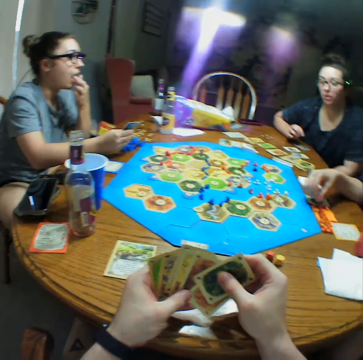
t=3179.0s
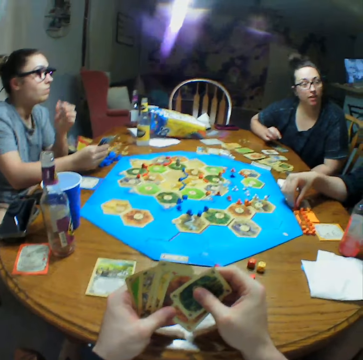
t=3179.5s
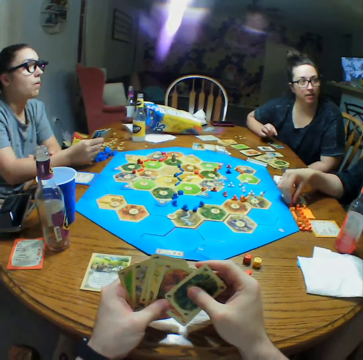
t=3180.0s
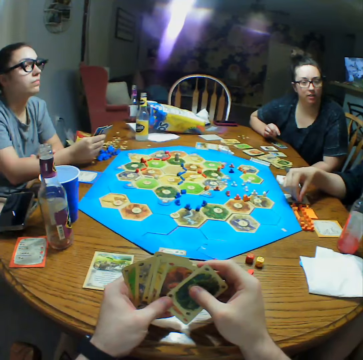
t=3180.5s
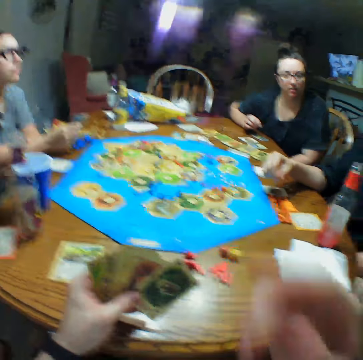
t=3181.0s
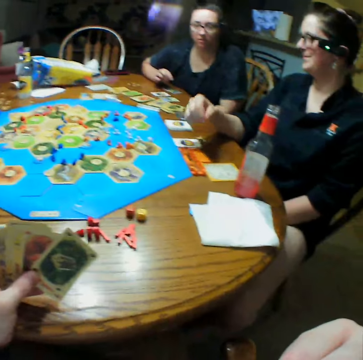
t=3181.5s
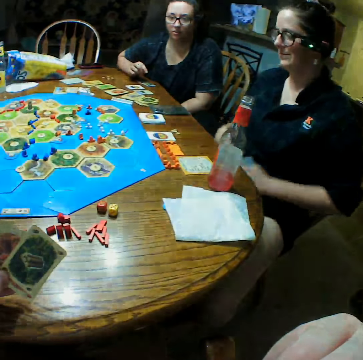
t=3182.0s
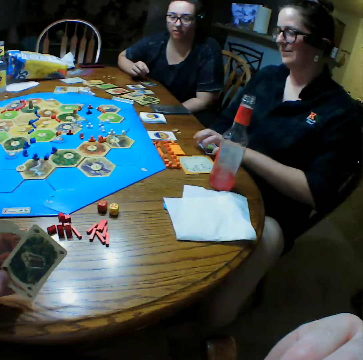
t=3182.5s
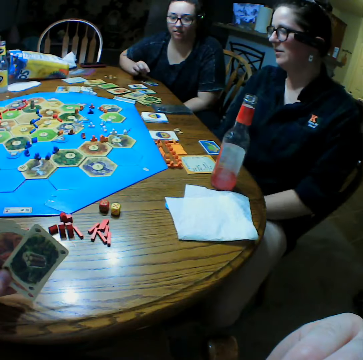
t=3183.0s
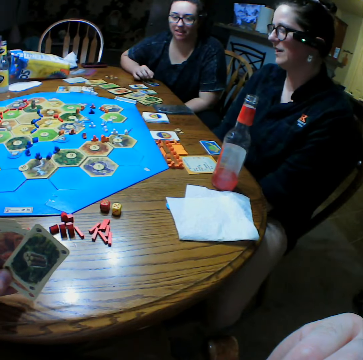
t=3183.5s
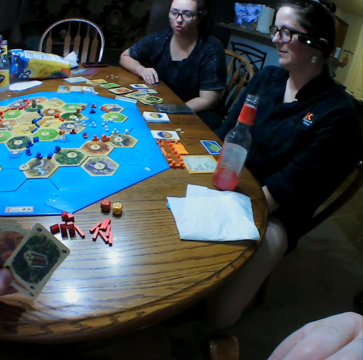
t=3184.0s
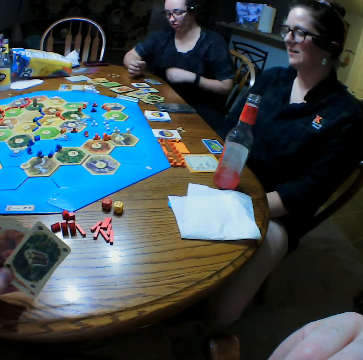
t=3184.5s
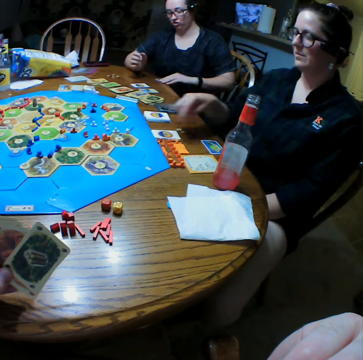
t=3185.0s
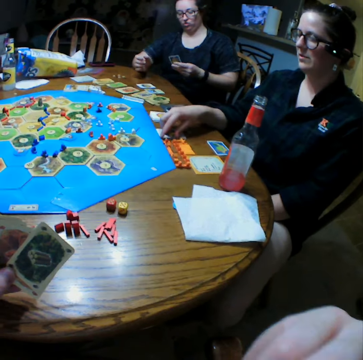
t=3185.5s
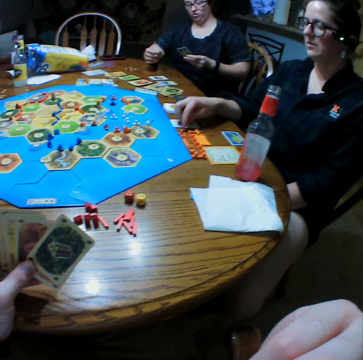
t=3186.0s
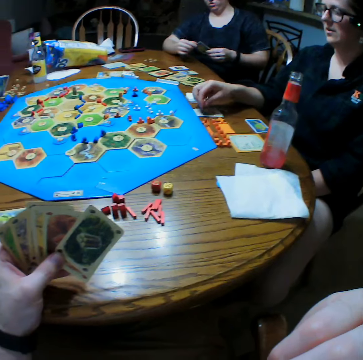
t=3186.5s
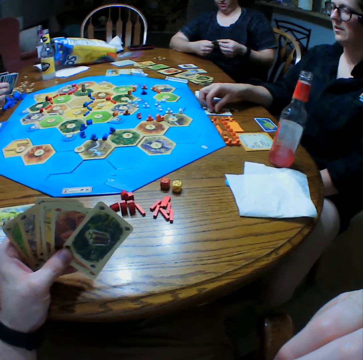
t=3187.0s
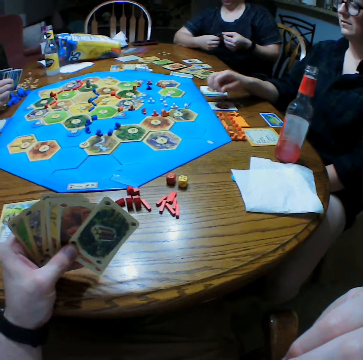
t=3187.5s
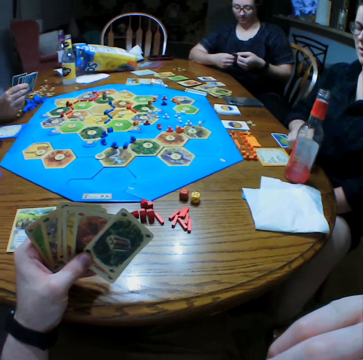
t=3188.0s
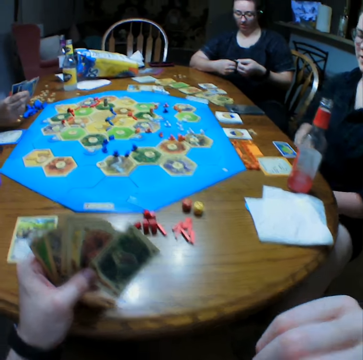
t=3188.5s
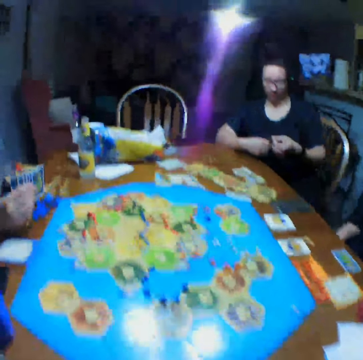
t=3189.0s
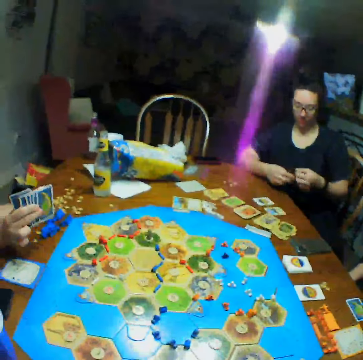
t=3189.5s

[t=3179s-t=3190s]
A woman places a card on the table. The woman talks. Another woman talks.

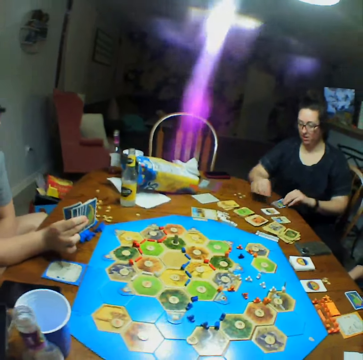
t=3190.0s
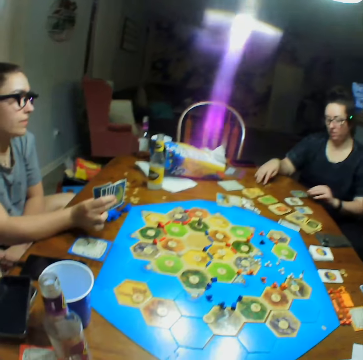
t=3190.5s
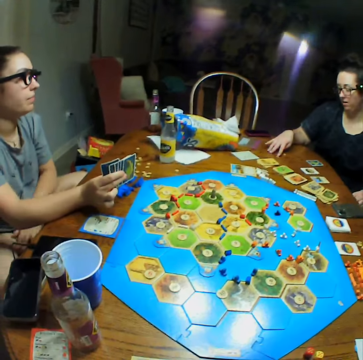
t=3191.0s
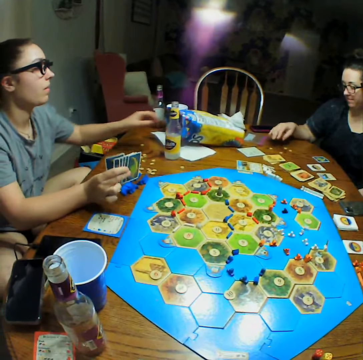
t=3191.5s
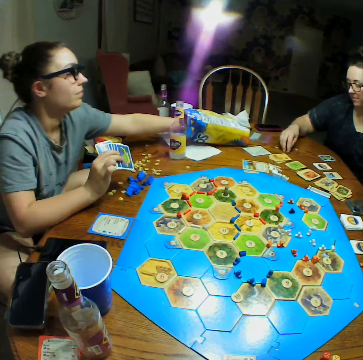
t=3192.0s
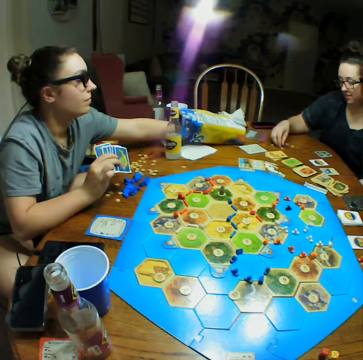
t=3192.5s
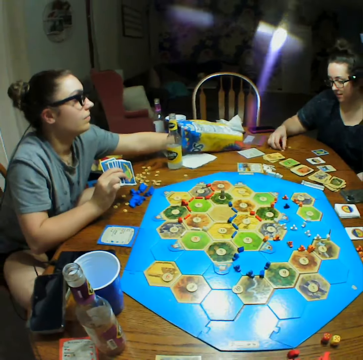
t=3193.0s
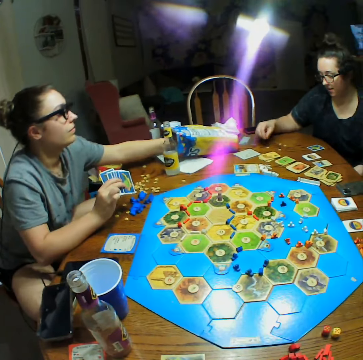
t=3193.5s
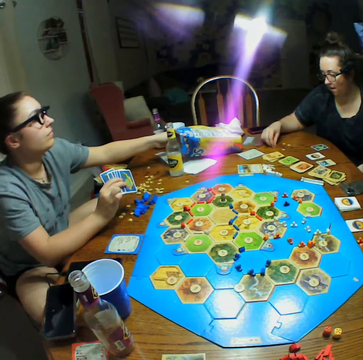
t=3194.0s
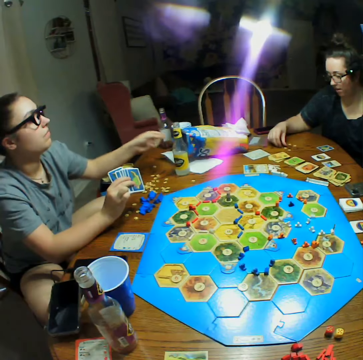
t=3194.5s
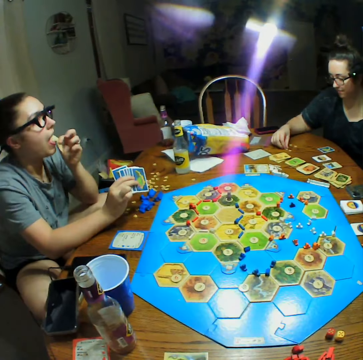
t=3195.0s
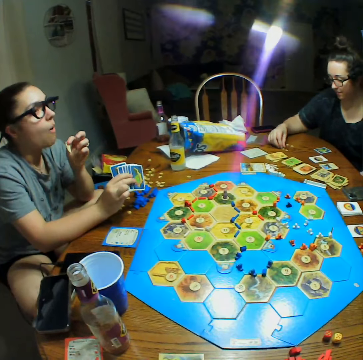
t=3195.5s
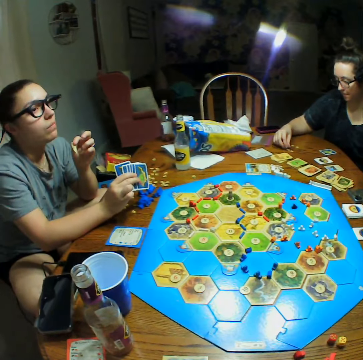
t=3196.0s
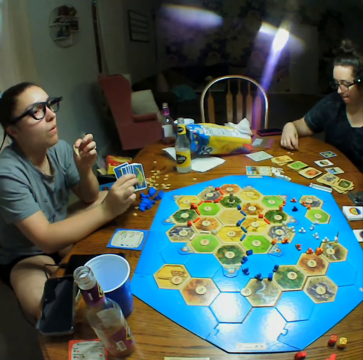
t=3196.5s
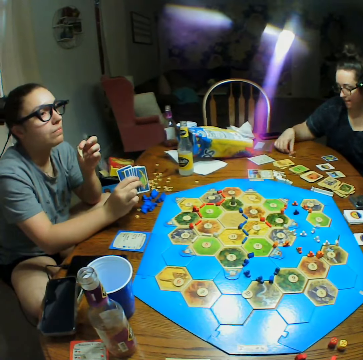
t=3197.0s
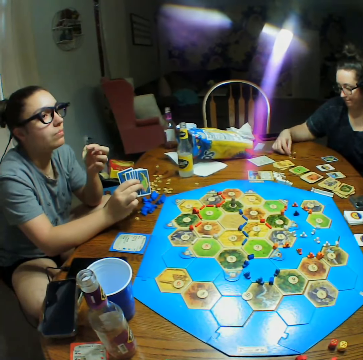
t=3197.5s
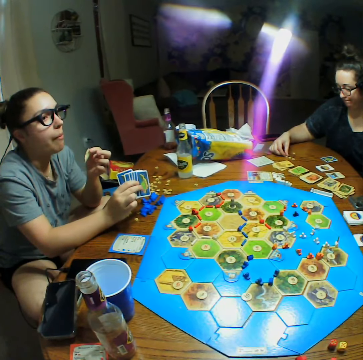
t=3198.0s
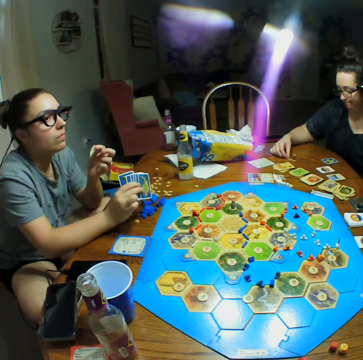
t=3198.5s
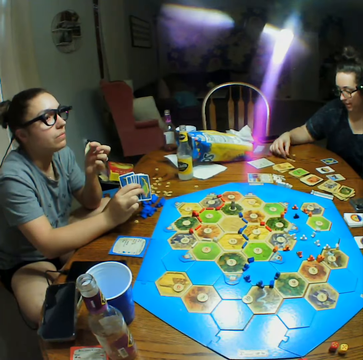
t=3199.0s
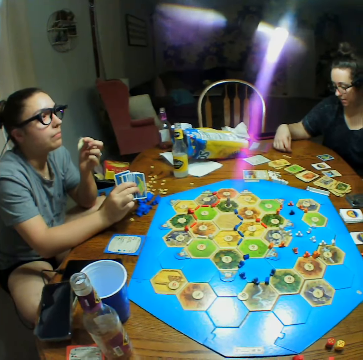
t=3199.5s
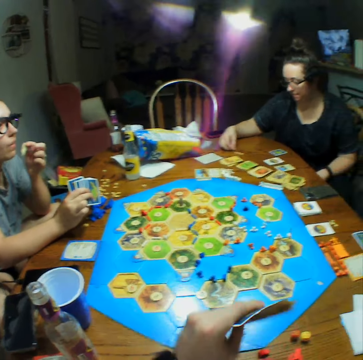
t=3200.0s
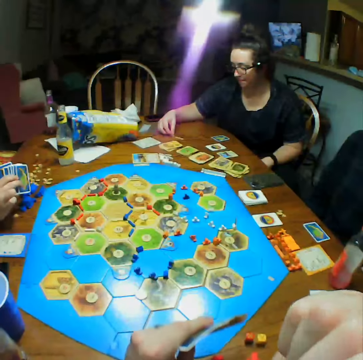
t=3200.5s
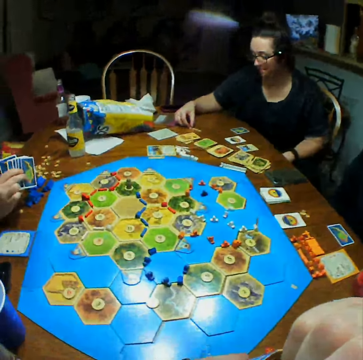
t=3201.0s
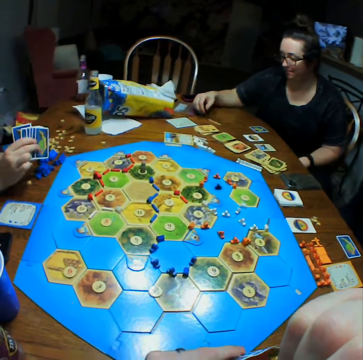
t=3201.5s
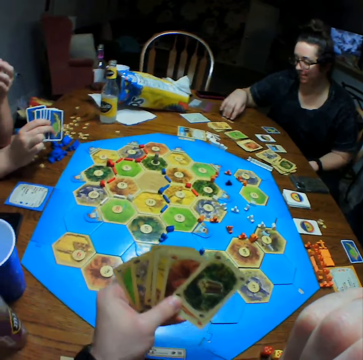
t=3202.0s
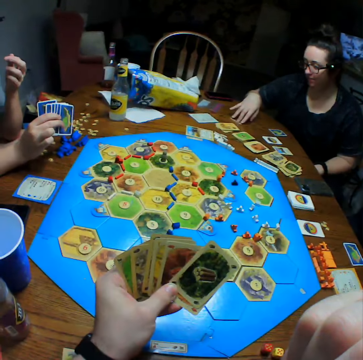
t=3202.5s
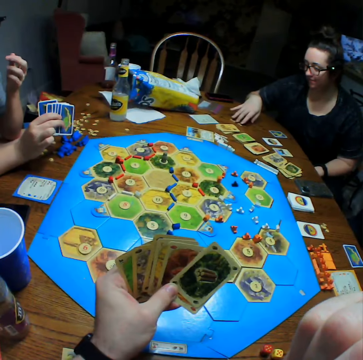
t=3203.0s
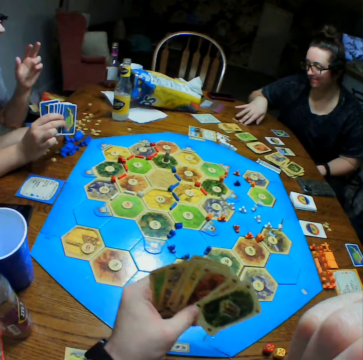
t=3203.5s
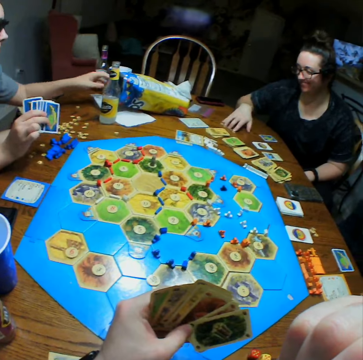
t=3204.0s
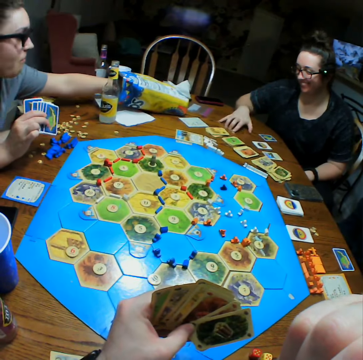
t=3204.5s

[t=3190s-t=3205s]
A woman moves pieces on the table.

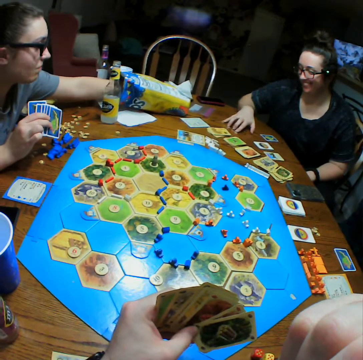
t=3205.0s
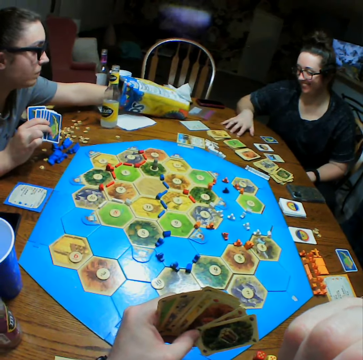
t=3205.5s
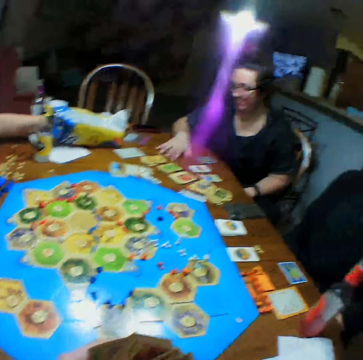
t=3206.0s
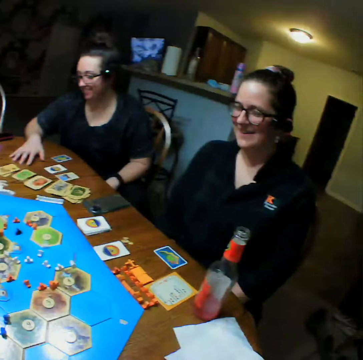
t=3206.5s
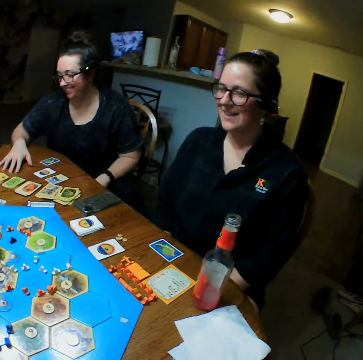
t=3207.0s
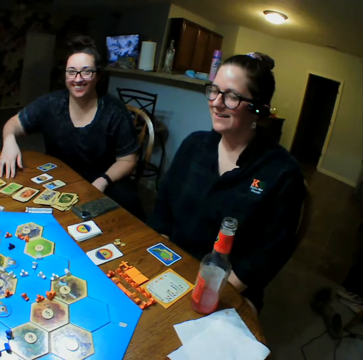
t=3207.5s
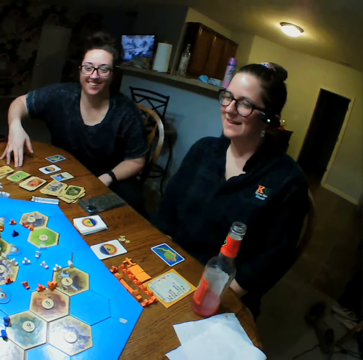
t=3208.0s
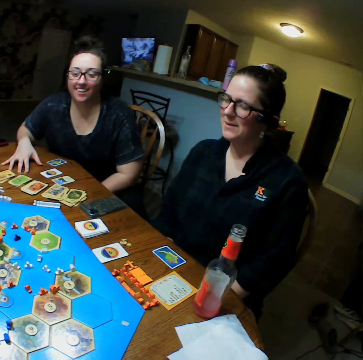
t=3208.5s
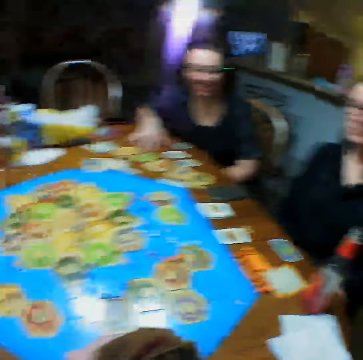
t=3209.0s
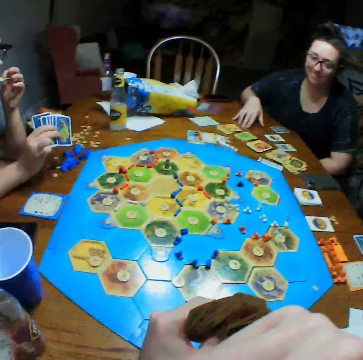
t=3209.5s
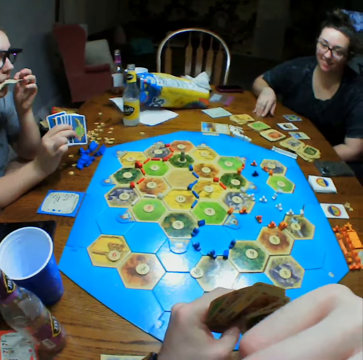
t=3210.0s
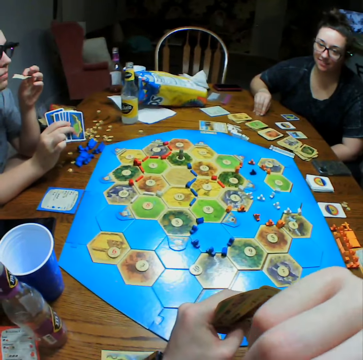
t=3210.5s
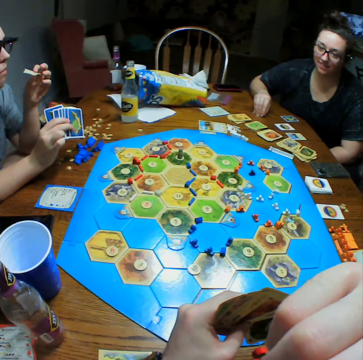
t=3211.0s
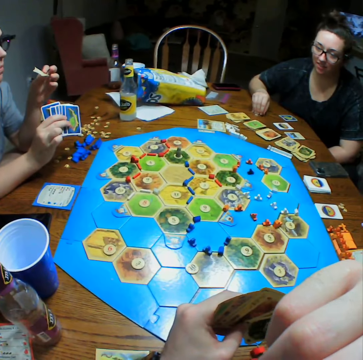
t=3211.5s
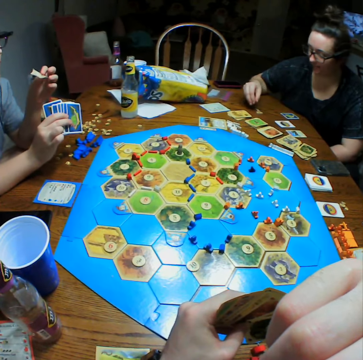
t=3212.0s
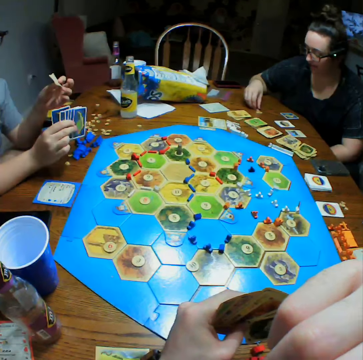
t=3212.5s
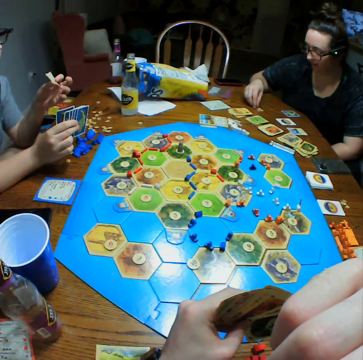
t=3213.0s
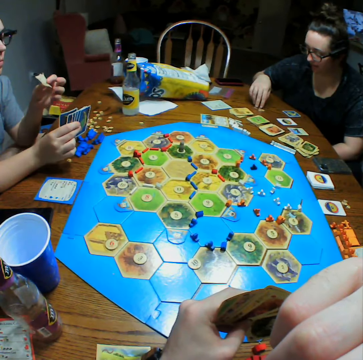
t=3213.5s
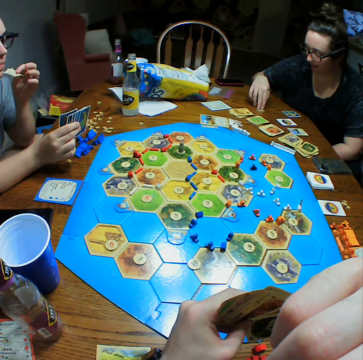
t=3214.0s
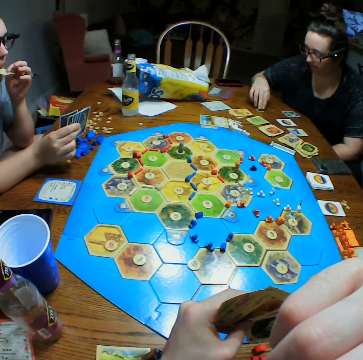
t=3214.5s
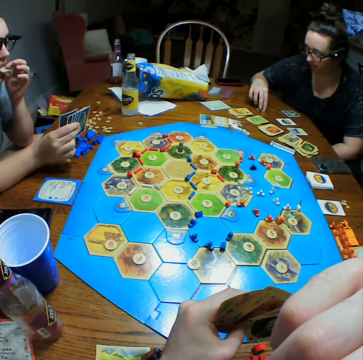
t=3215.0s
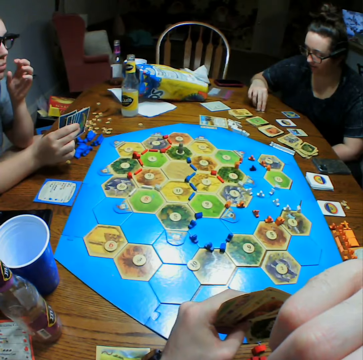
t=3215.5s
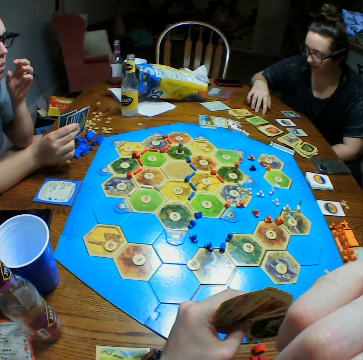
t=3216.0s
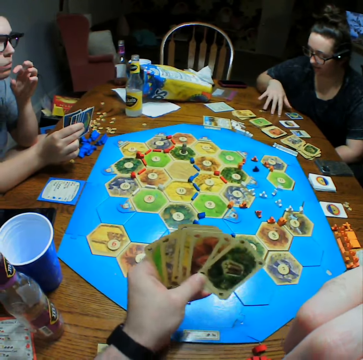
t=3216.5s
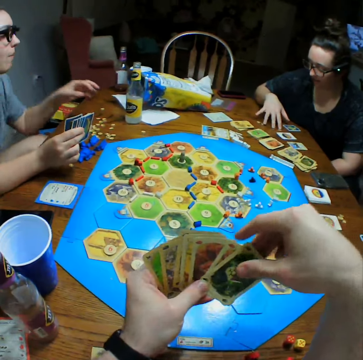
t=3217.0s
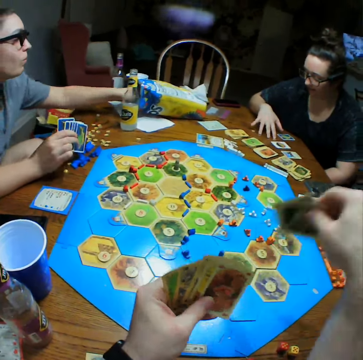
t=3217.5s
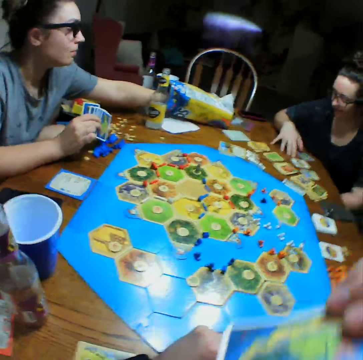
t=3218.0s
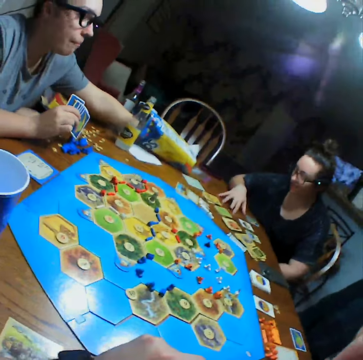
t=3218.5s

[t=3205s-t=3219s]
The camera wearer talks. A woman talks.
